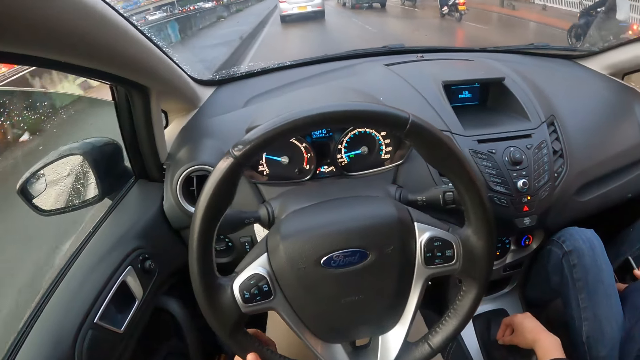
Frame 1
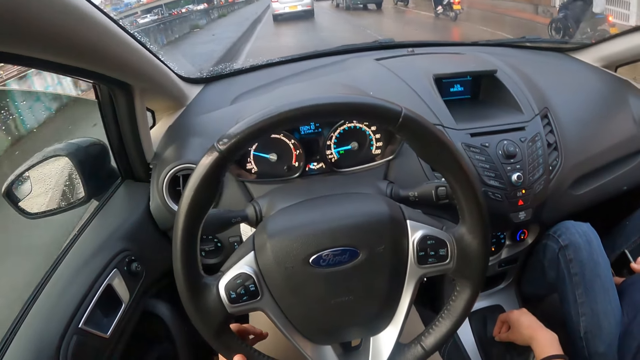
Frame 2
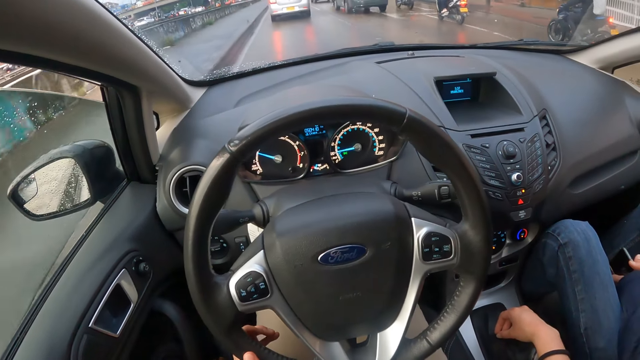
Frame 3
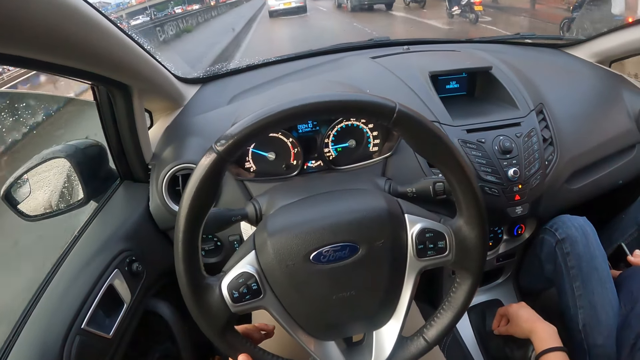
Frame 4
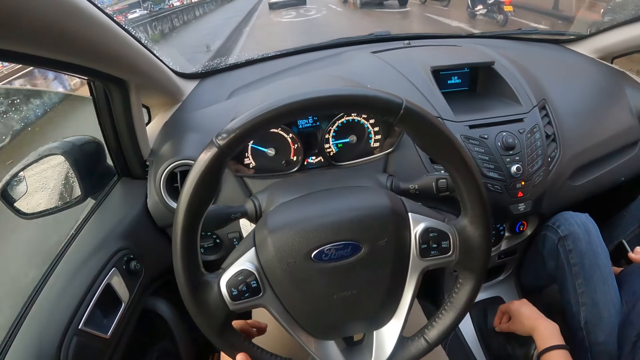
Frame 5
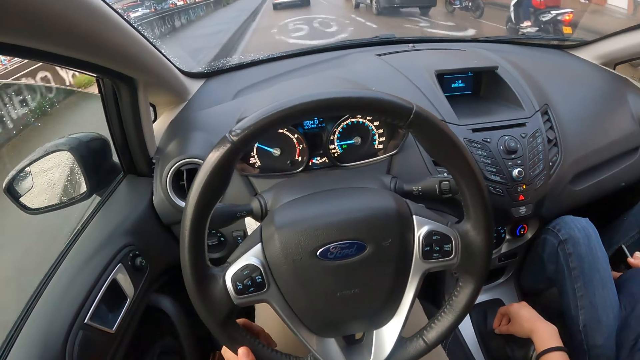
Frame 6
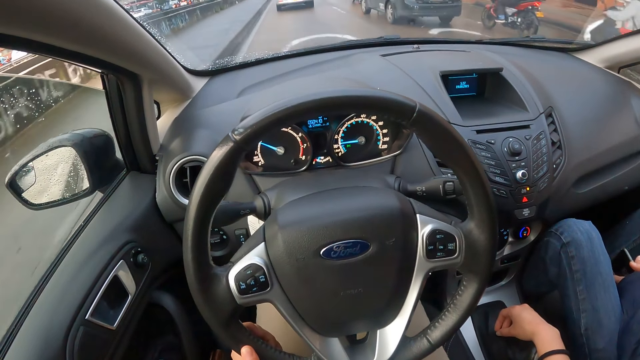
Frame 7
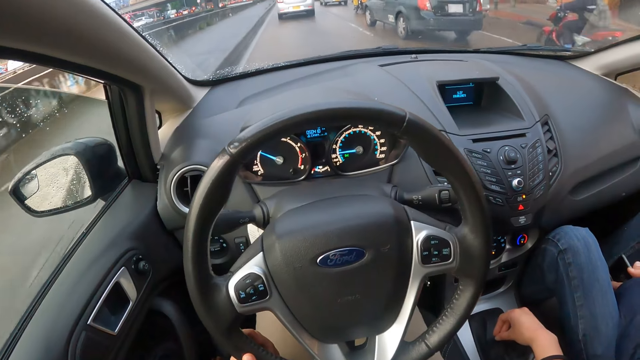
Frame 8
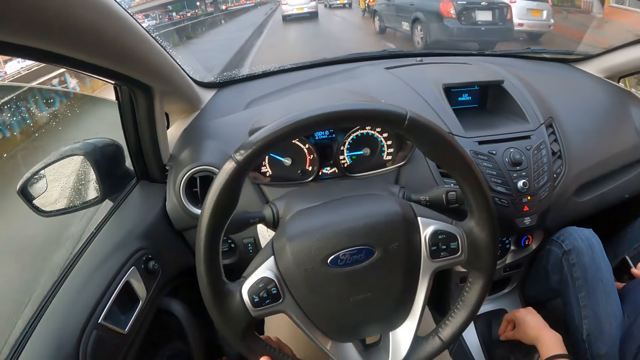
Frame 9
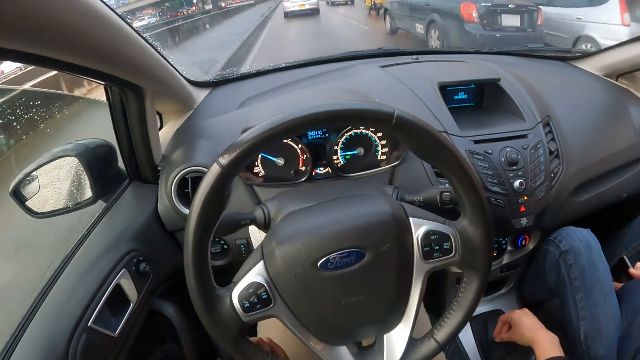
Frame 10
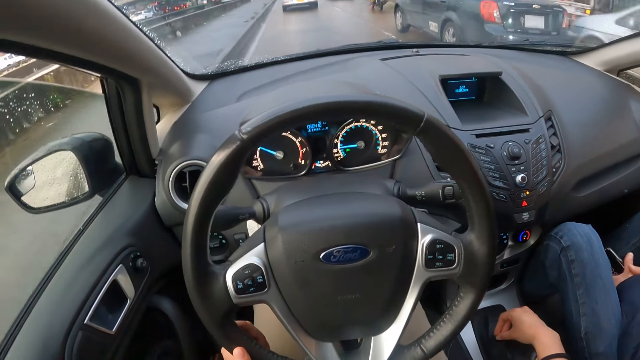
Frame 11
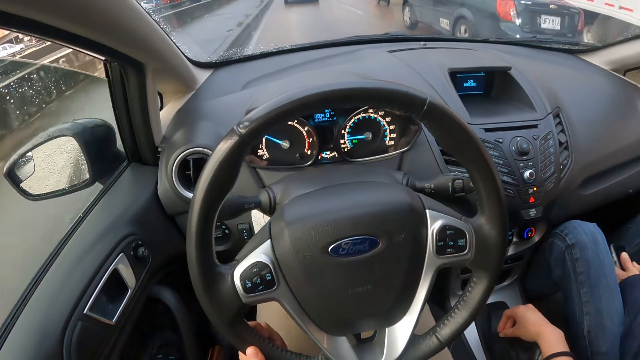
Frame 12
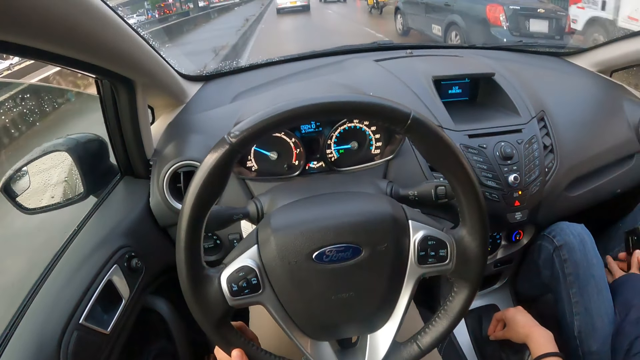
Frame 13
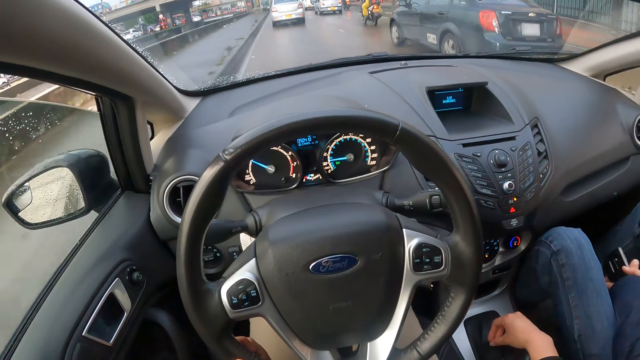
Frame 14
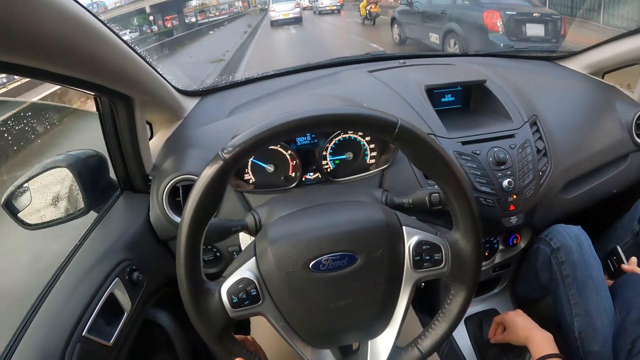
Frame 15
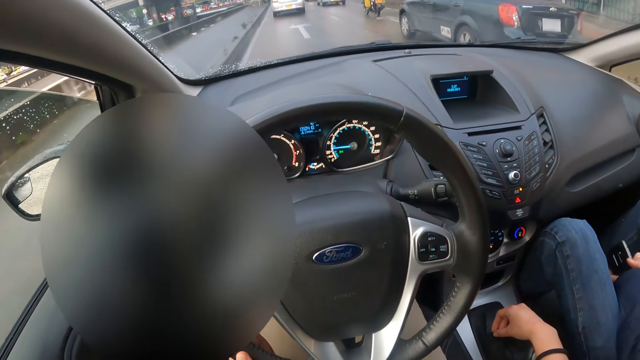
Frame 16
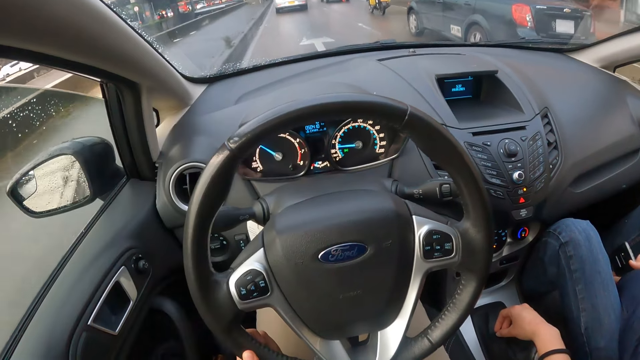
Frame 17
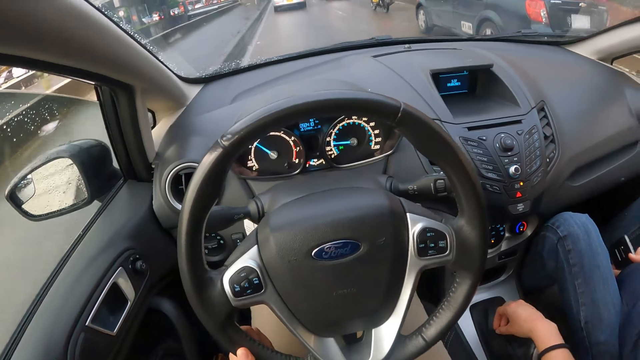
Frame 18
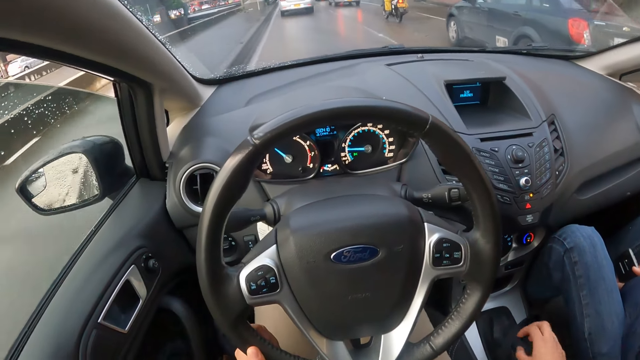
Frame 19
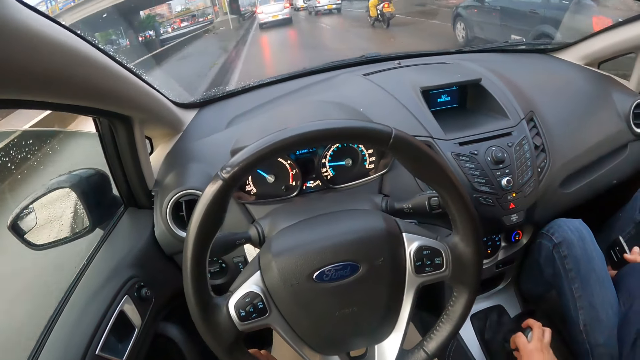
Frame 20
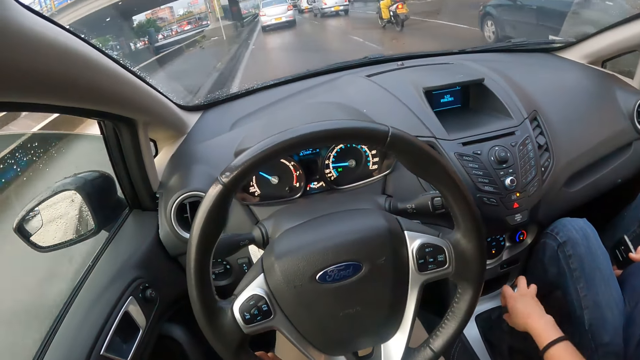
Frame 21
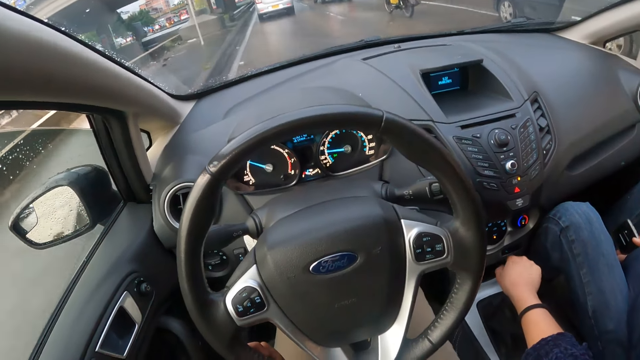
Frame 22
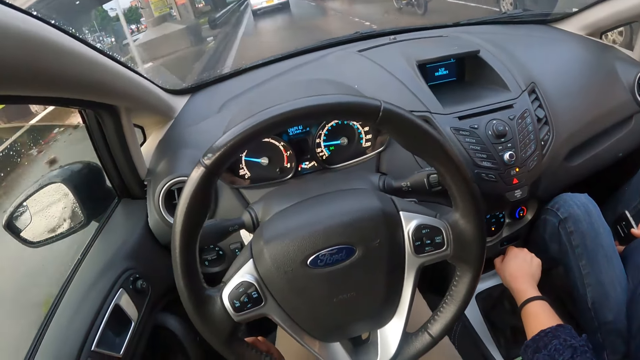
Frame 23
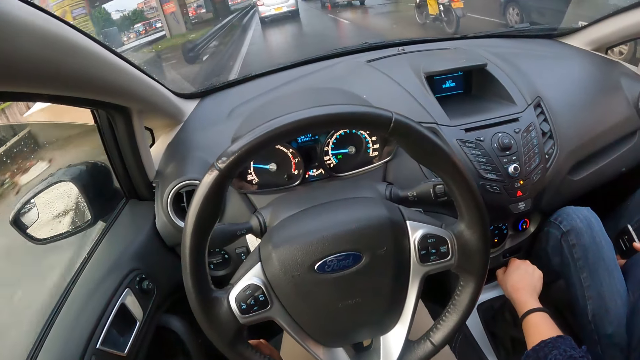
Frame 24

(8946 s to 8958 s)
The camera wearer drives past some motorcycles. They drive past an ash car.

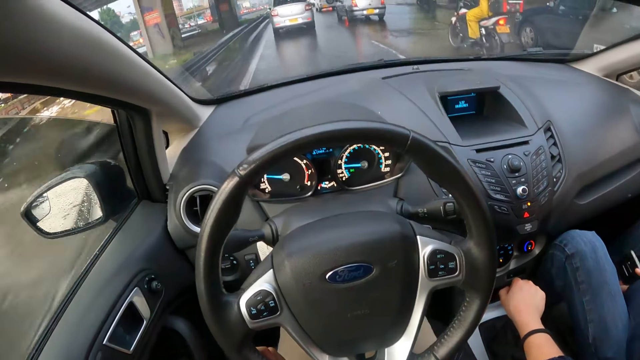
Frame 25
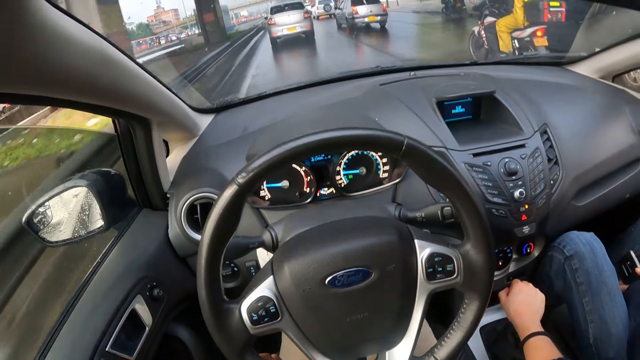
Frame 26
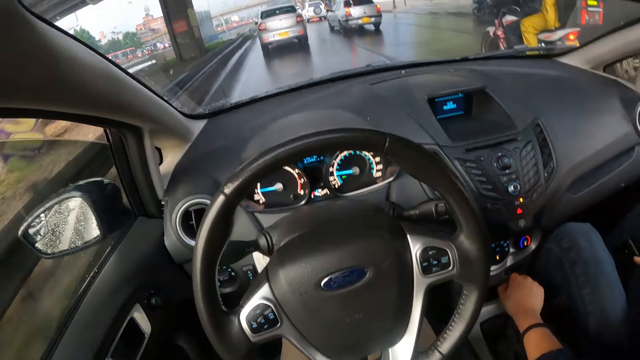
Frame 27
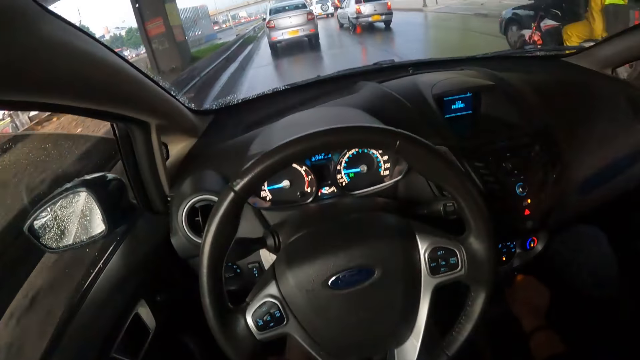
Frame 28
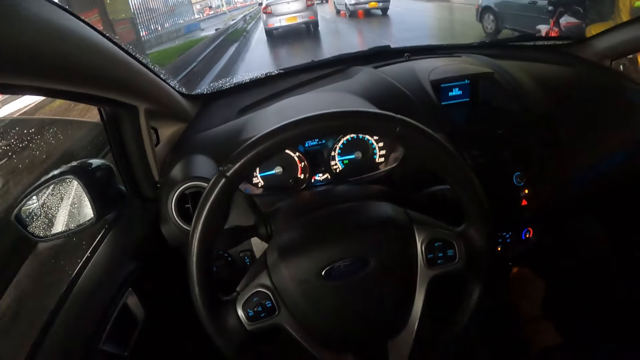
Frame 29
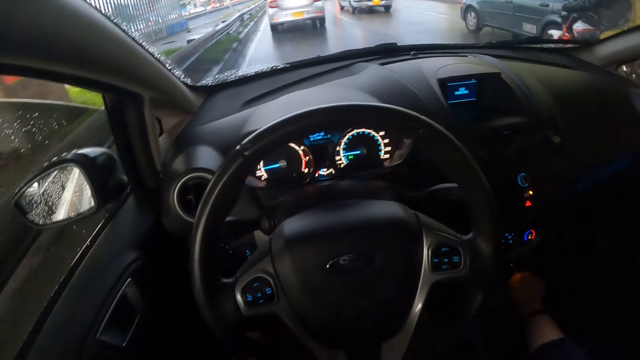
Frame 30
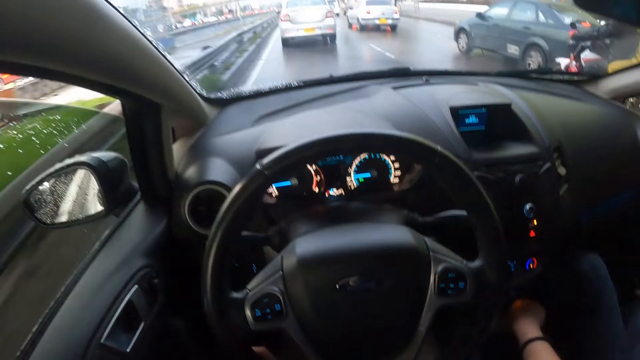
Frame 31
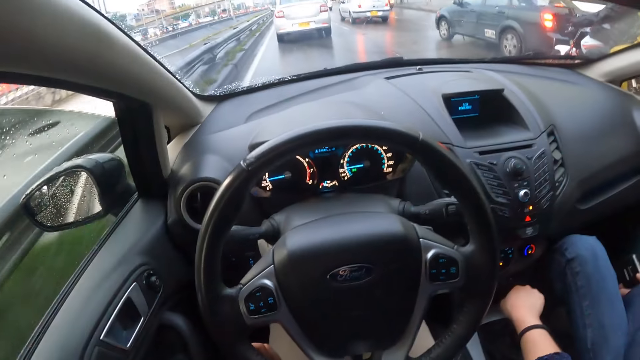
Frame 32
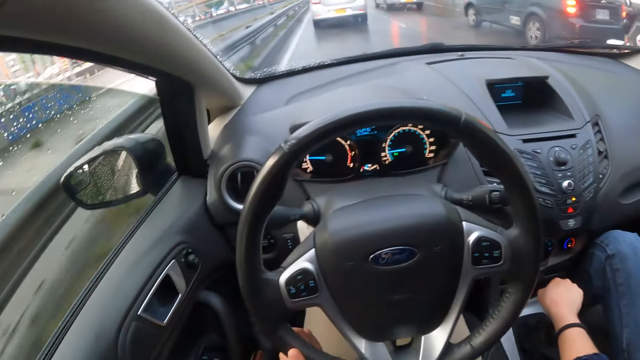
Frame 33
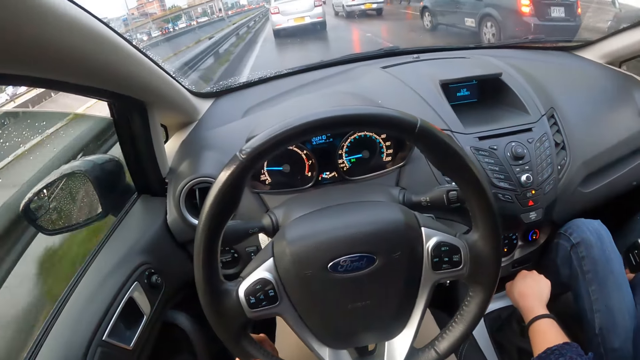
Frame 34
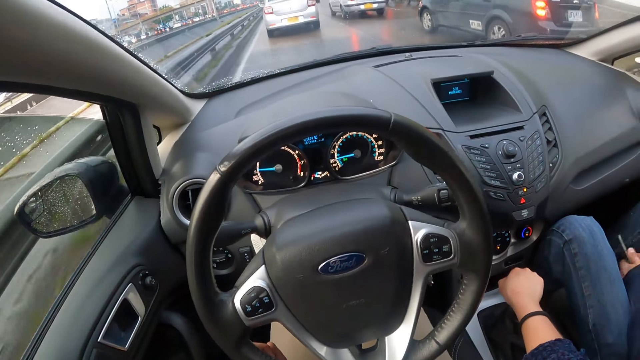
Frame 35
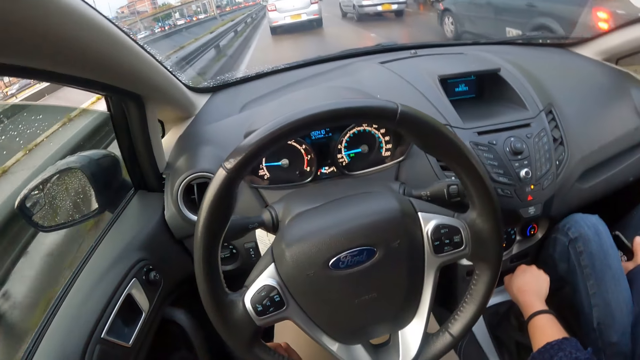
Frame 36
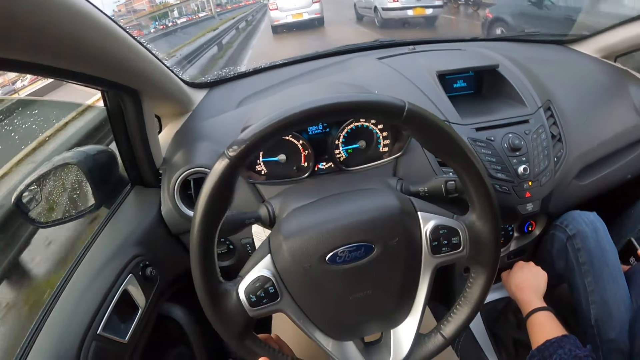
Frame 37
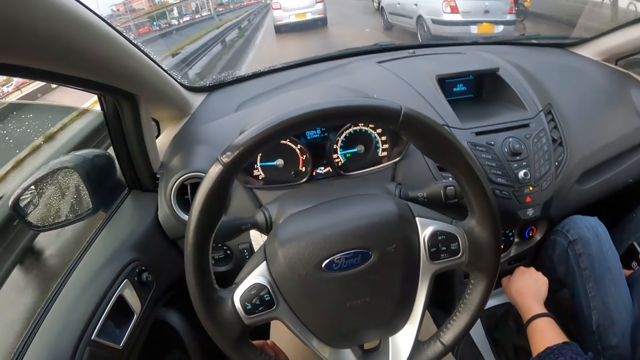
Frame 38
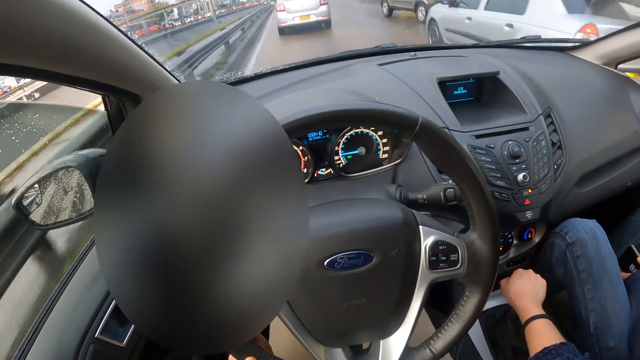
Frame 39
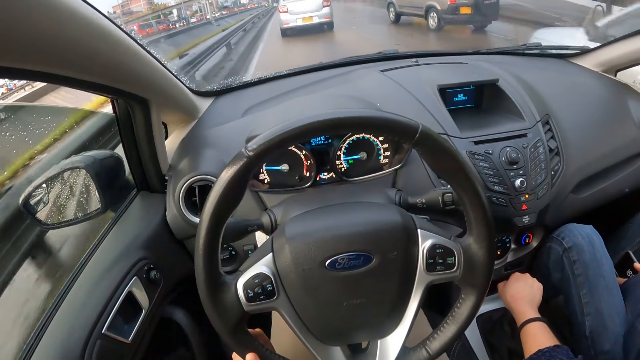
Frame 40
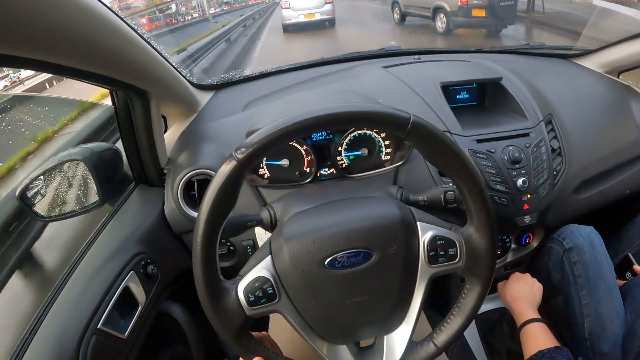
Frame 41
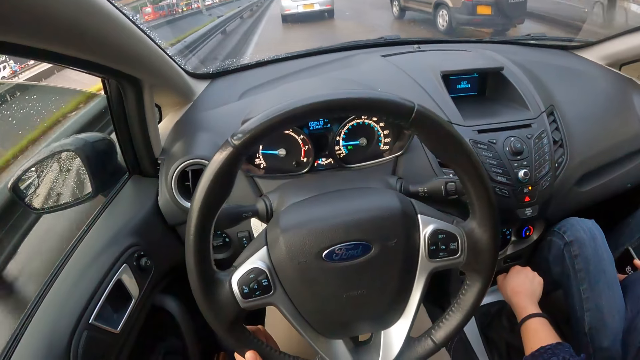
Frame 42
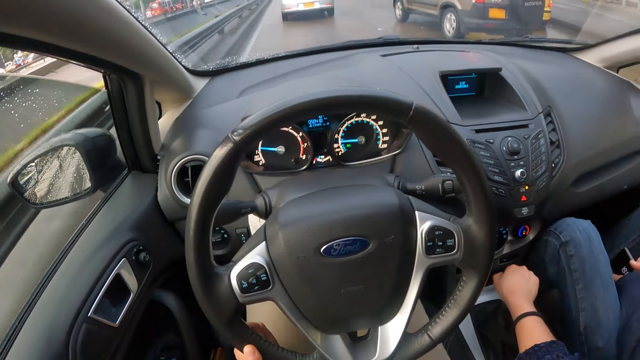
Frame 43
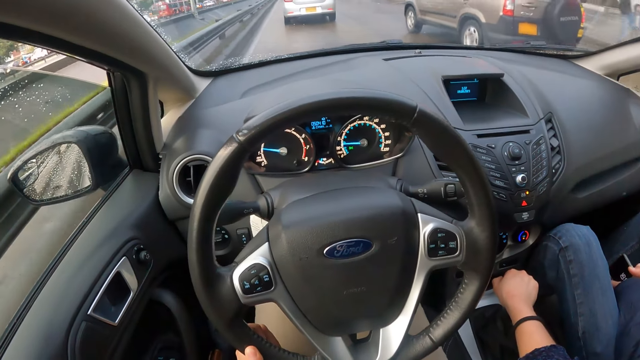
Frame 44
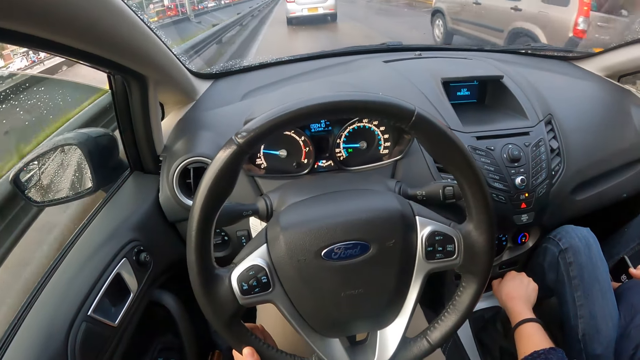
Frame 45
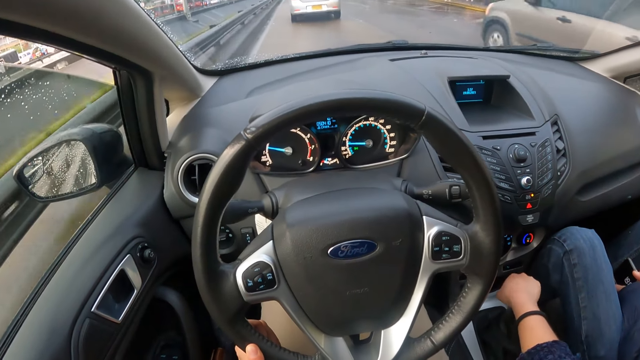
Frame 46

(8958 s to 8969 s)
The camera wearer drives past an ash car.
